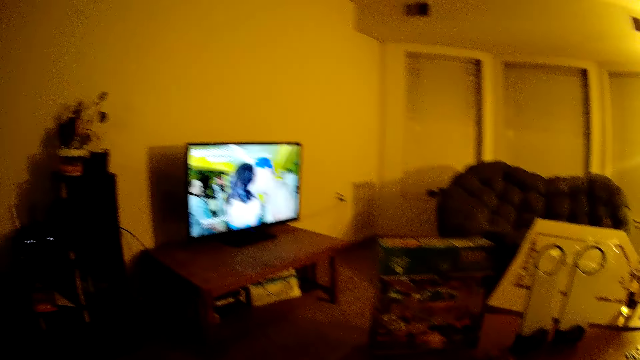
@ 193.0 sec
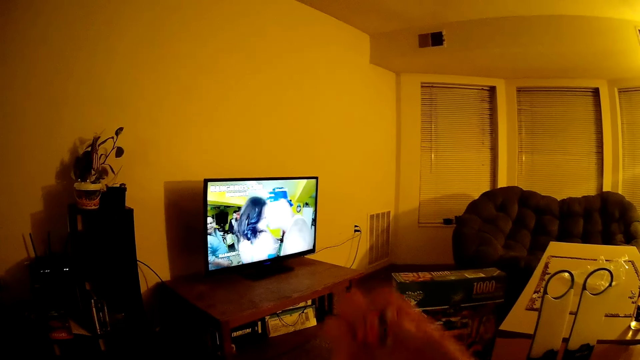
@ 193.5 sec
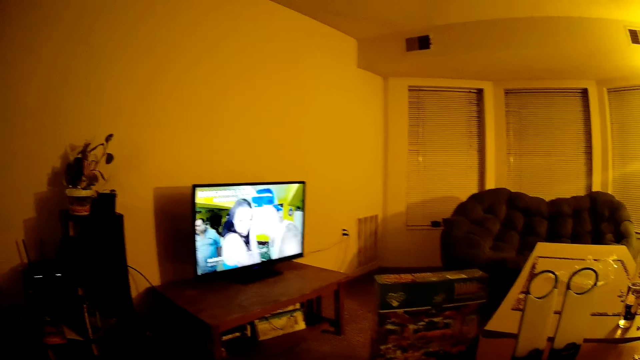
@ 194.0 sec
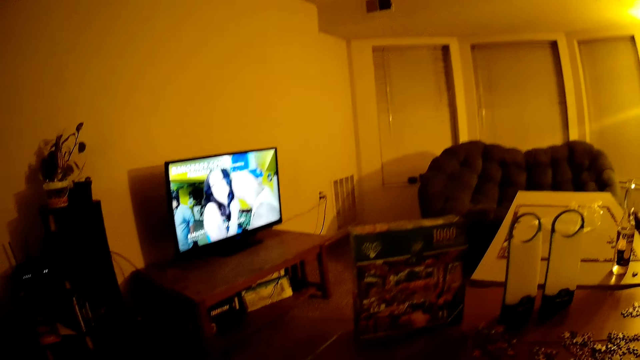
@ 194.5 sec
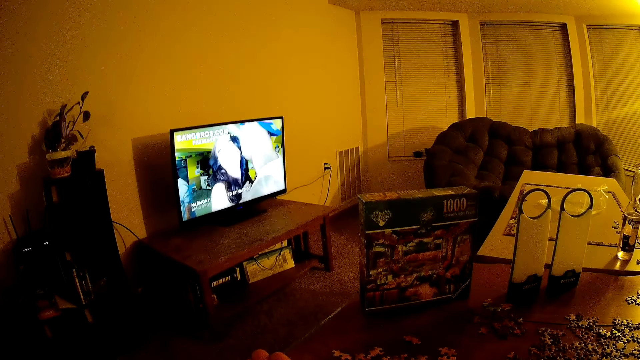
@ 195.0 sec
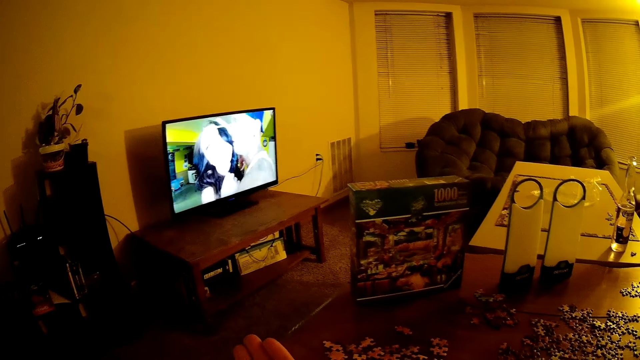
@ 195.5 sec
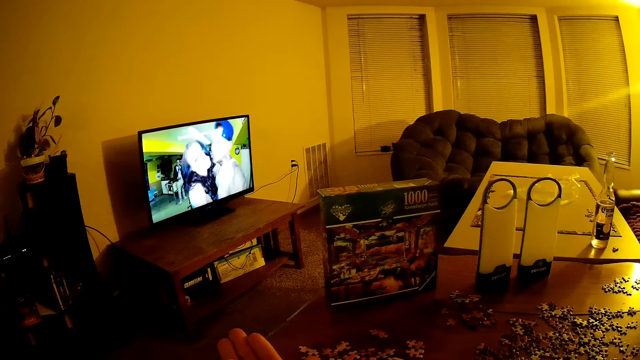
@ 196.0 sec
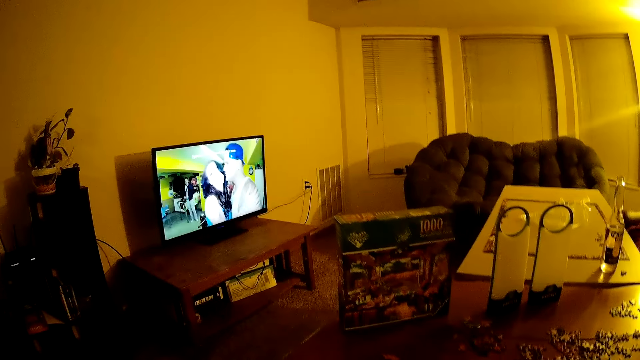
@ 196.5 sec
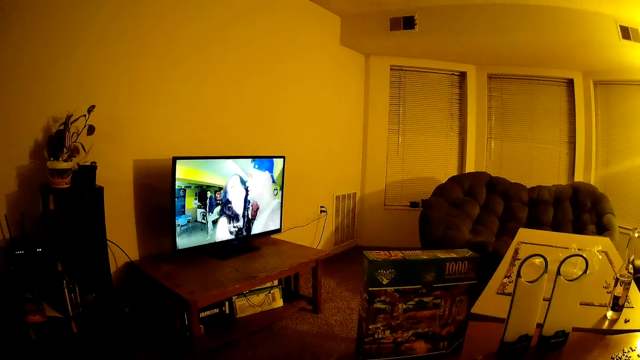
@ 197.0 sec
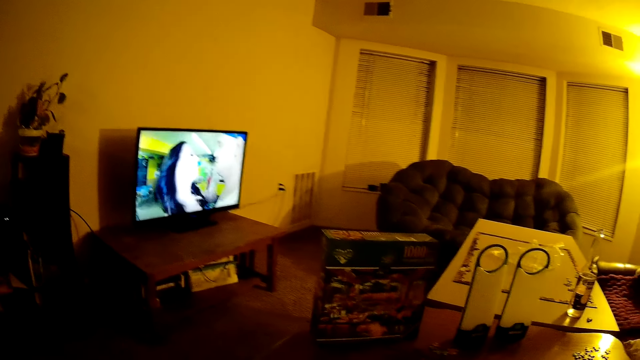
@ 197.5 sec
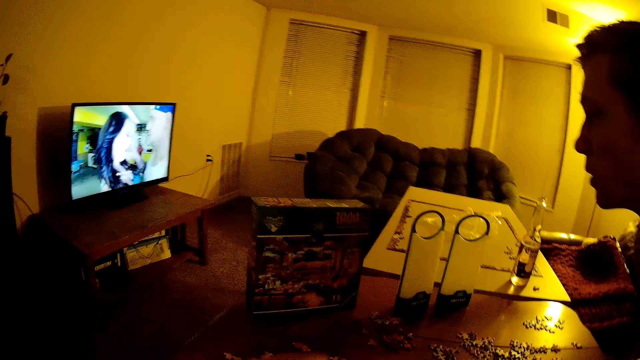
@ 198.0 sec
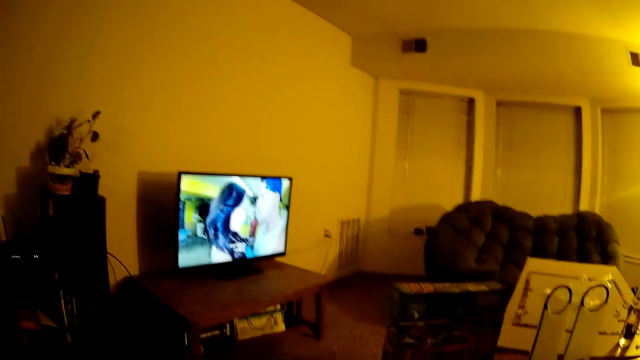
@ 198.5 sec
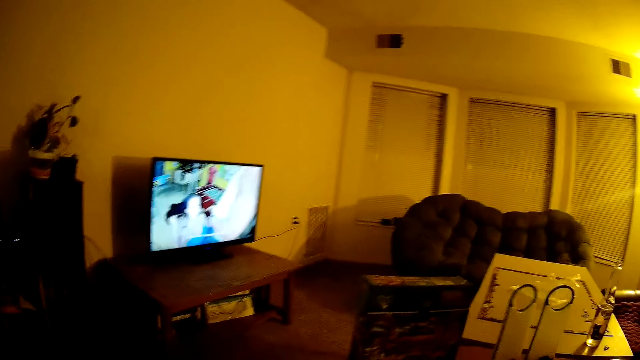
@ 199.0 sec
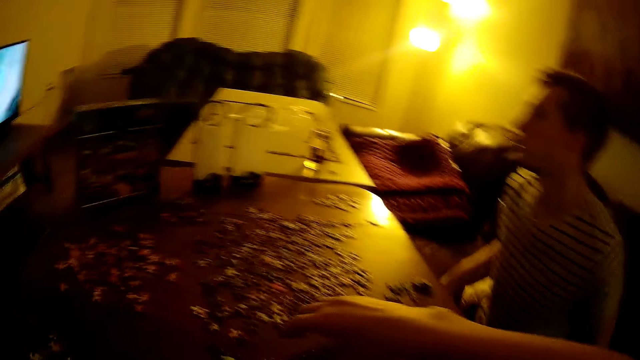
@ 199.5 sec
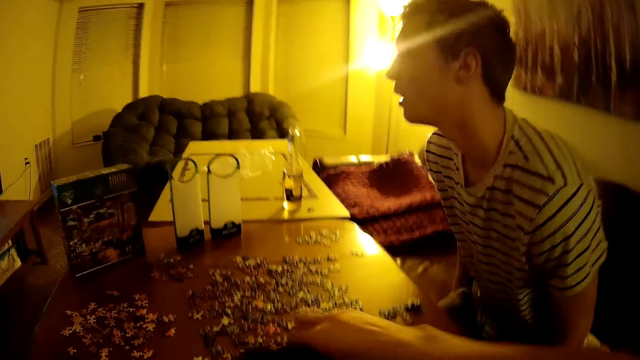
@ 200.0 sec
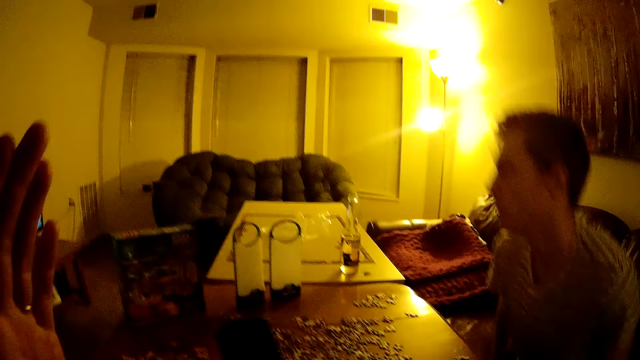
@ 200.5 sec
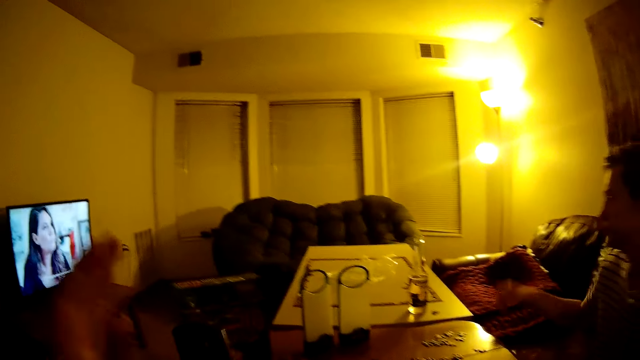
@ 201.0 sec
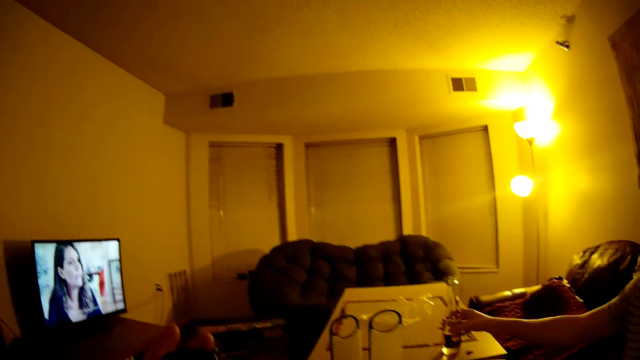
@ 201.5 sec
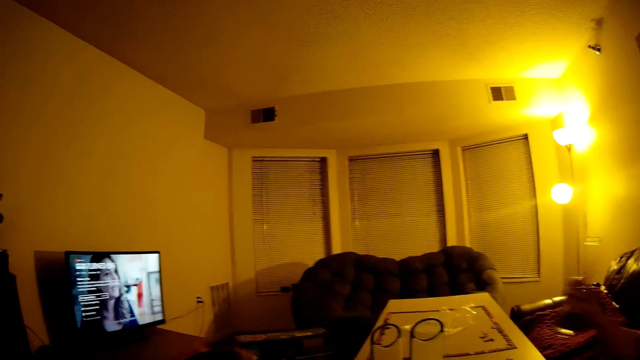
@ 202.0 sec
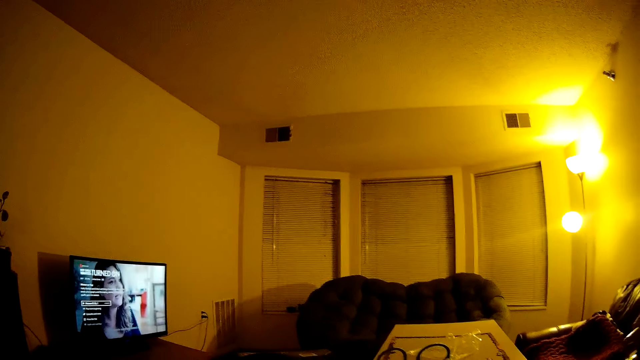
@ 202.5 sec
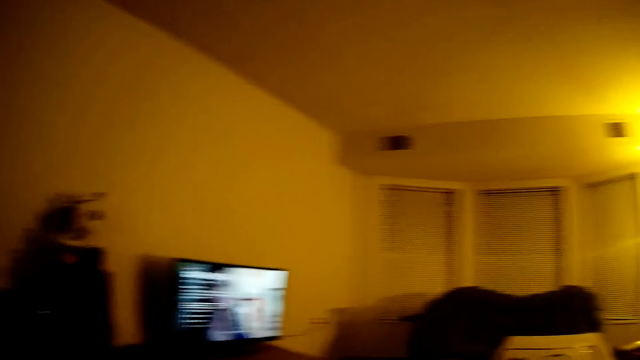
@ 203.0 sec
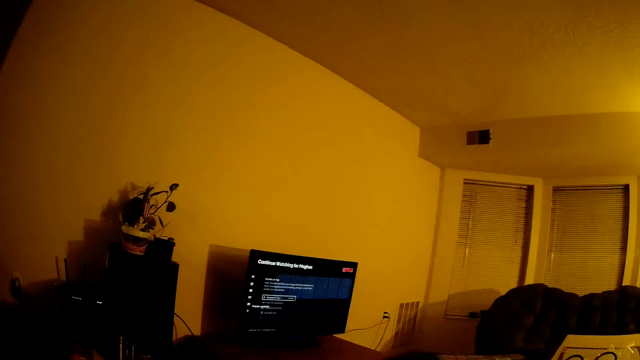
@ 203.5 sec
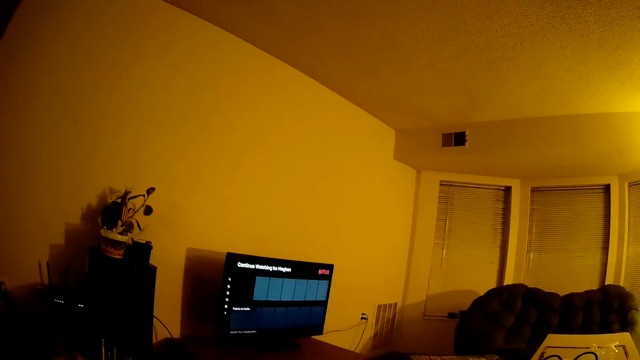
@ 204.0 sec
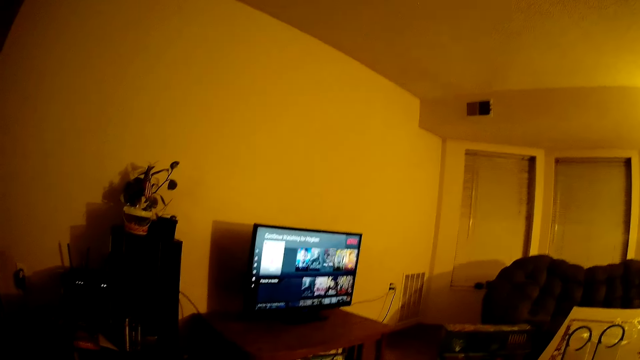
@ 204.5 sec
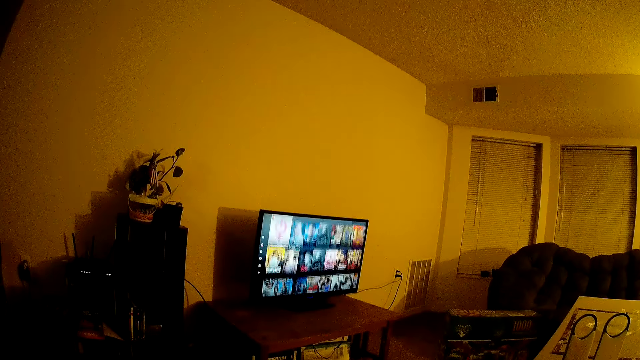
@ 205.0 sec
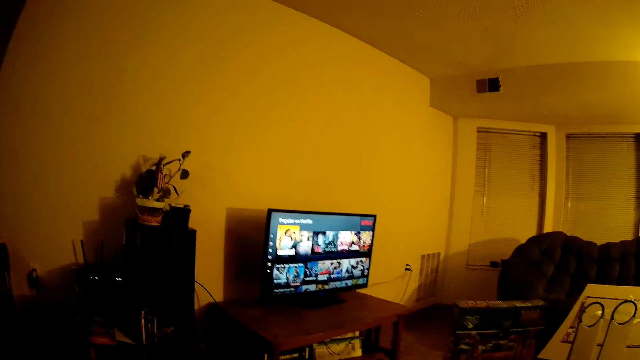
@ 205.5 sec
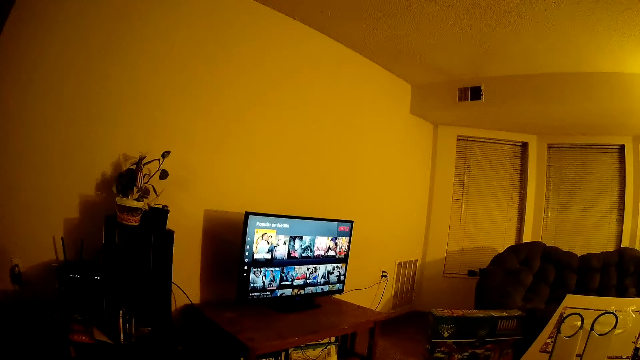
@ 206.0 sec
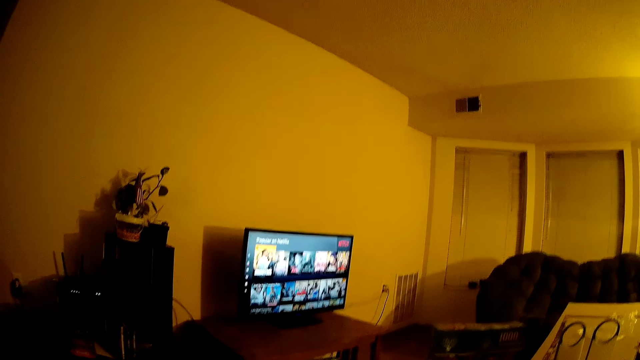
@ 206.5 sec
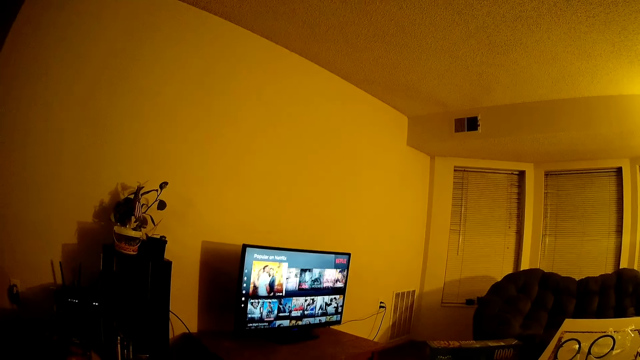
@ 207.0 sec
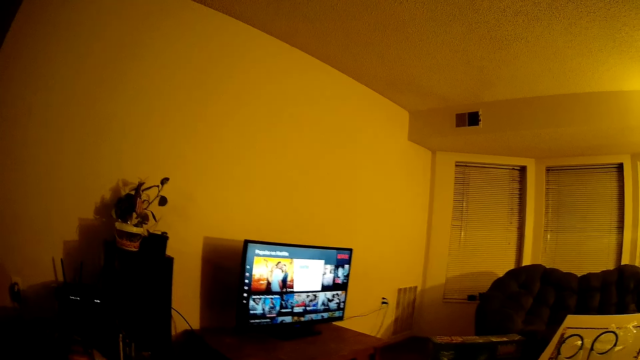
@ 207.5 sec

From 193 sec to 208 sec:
The camera wearer looks at the television. They move the puzzle on the table. They drink water.

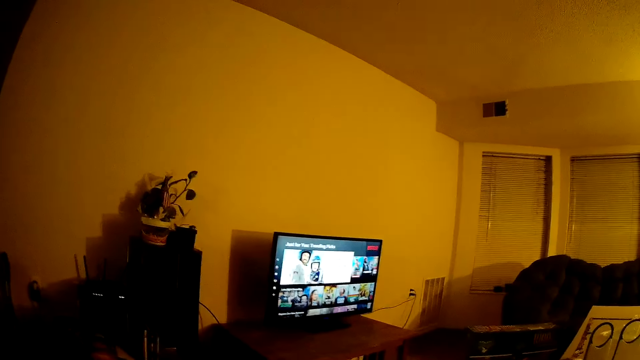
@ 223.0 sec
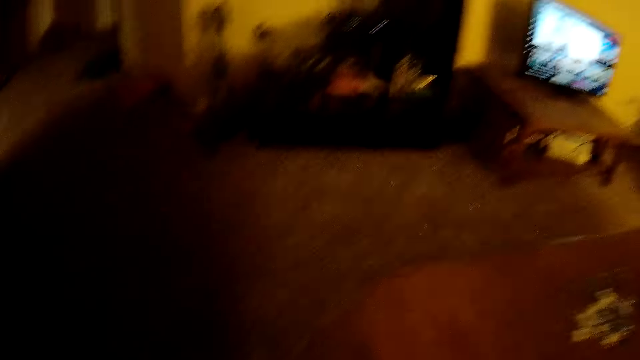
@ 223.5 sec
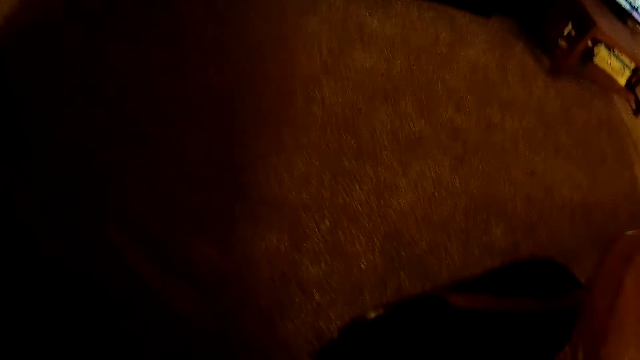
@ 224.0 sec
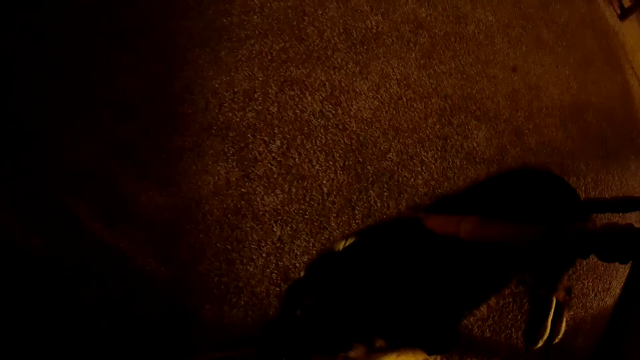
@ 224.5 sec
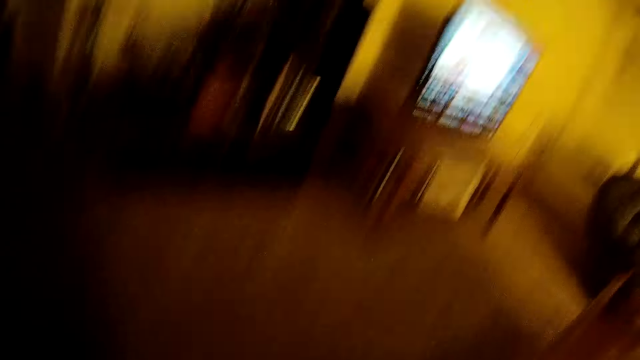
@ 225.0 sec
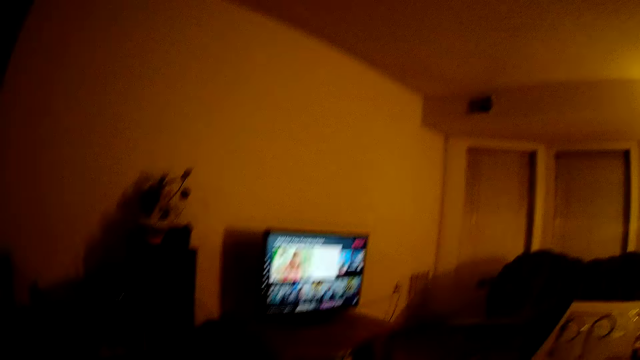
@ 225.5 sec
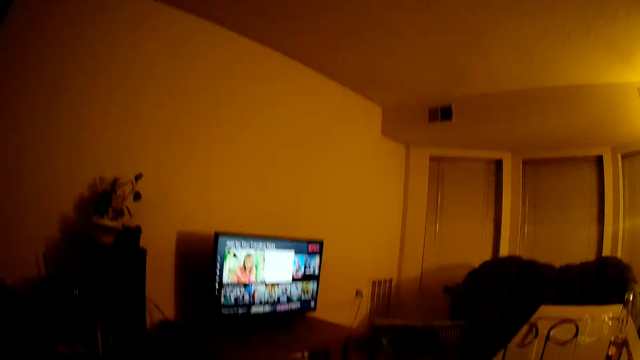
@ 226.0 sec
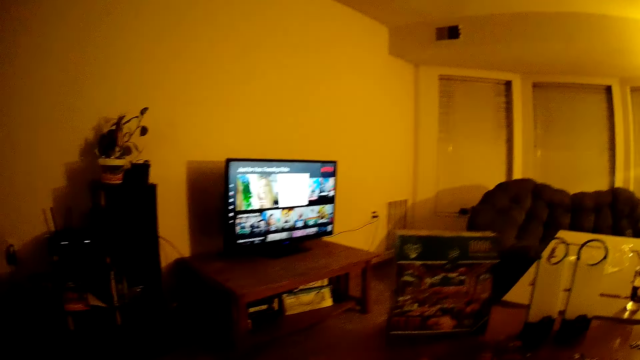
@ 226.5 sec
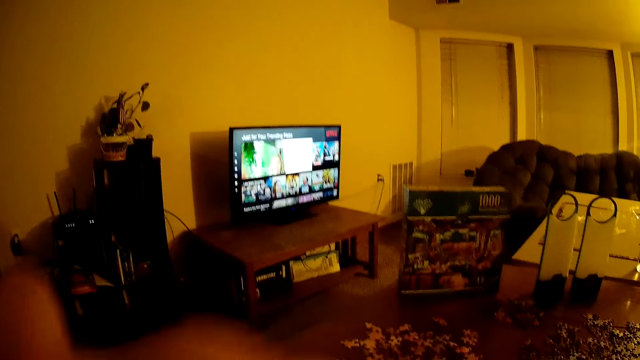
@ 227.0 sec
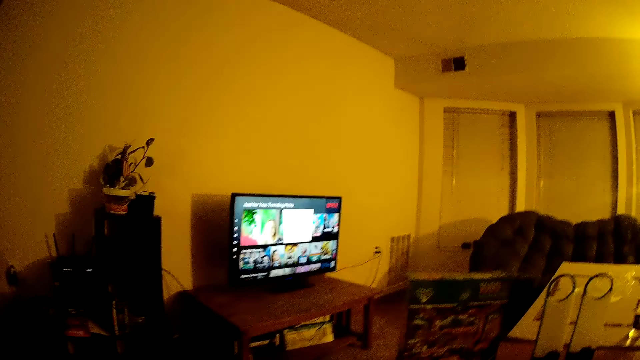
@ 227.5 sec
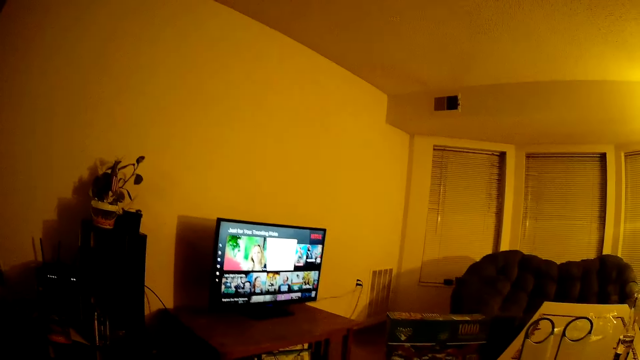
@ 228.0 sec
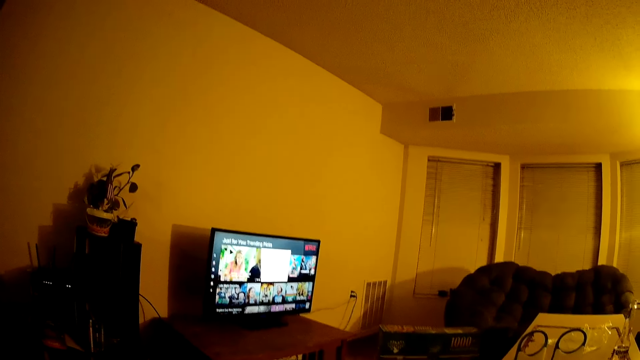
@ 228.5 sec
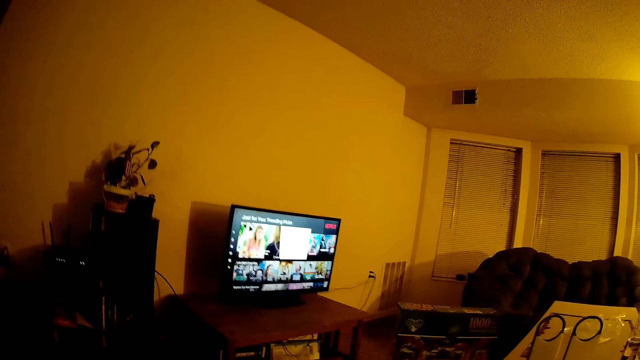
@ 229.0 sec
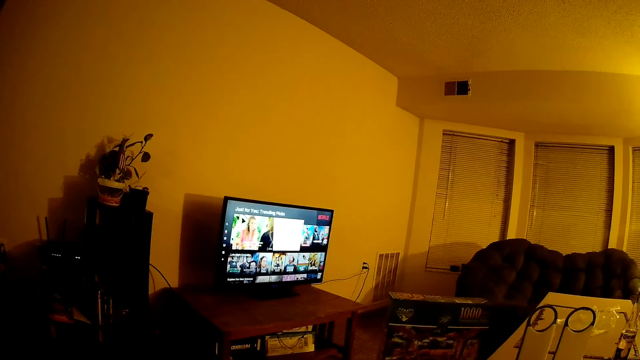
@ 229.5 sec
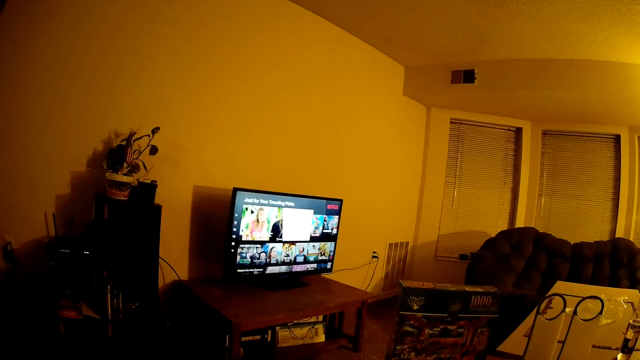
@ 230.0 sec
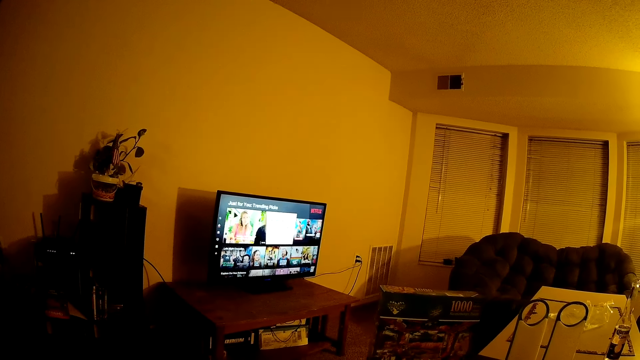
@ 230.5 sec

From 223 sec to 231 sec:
The camera wearer looks at the cat. They look at the television.
